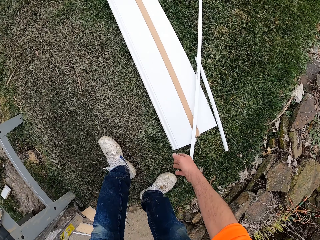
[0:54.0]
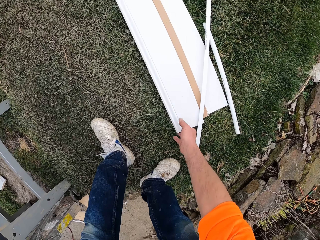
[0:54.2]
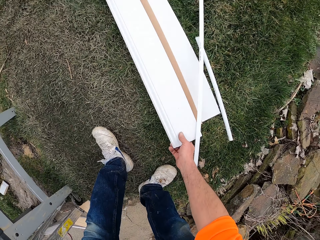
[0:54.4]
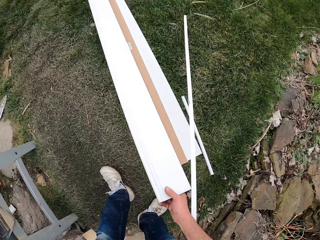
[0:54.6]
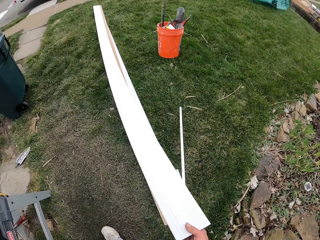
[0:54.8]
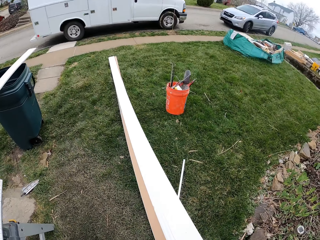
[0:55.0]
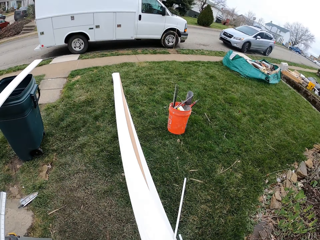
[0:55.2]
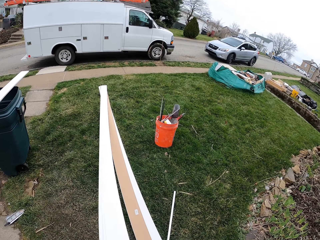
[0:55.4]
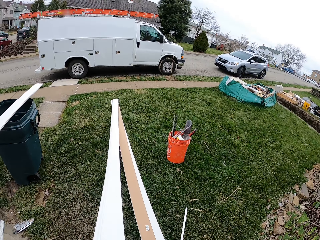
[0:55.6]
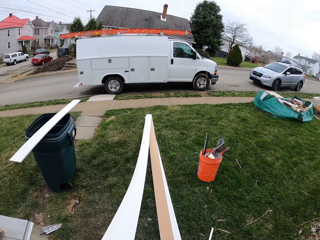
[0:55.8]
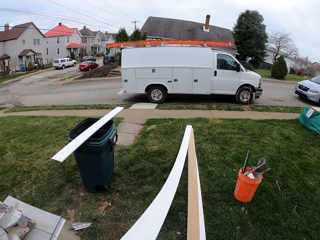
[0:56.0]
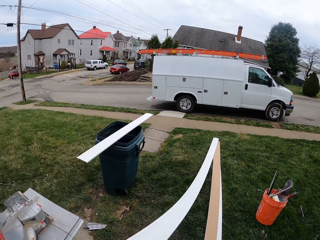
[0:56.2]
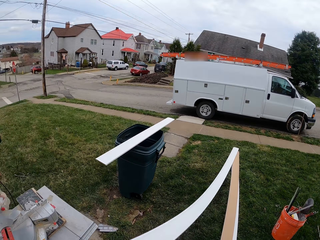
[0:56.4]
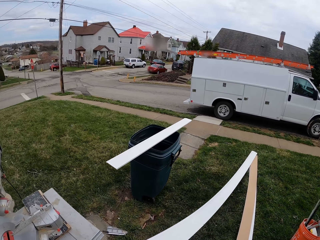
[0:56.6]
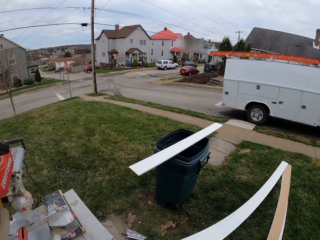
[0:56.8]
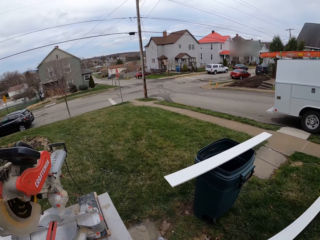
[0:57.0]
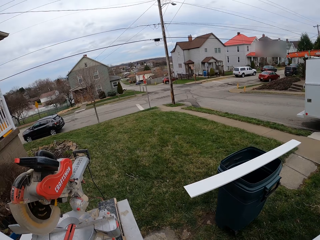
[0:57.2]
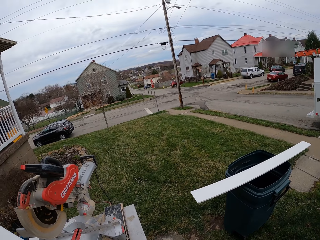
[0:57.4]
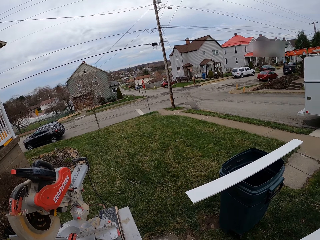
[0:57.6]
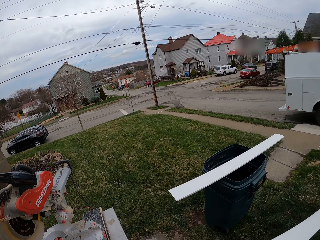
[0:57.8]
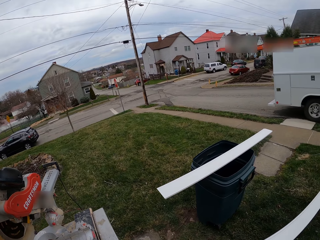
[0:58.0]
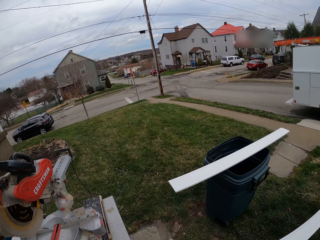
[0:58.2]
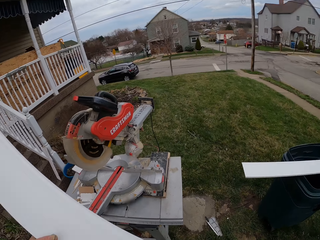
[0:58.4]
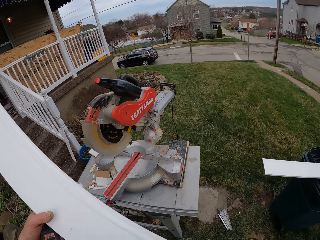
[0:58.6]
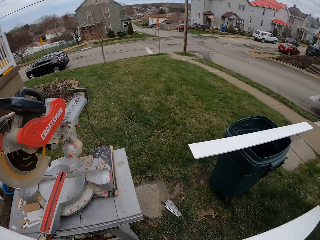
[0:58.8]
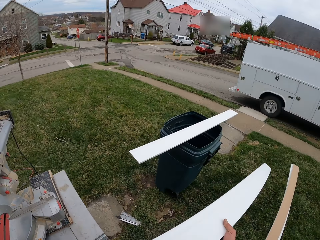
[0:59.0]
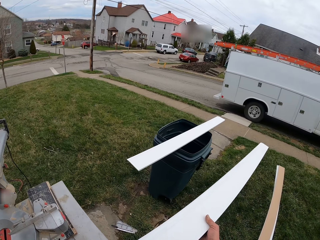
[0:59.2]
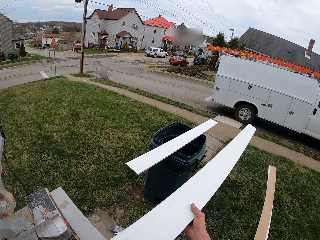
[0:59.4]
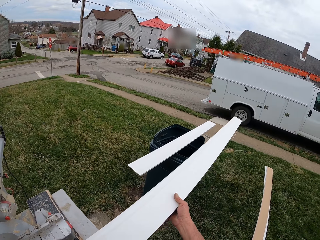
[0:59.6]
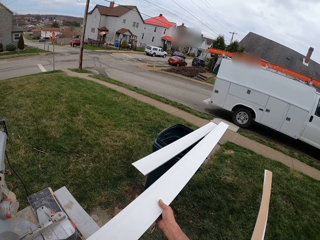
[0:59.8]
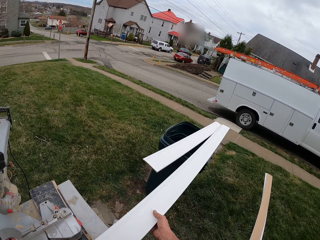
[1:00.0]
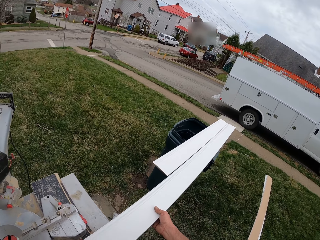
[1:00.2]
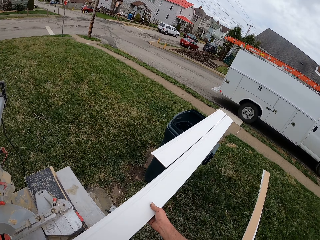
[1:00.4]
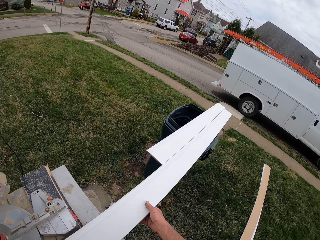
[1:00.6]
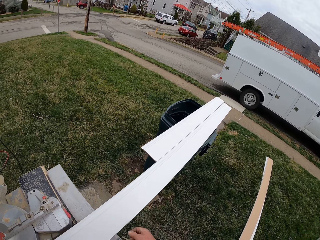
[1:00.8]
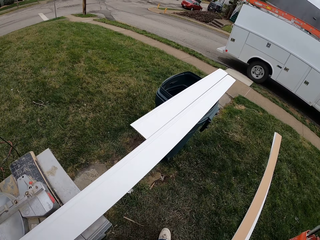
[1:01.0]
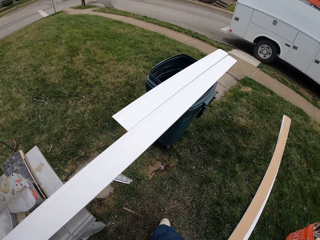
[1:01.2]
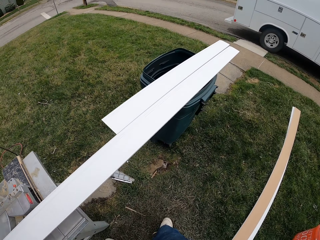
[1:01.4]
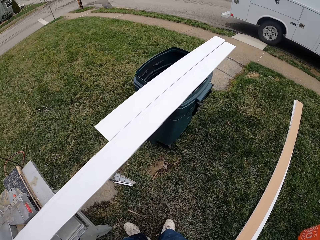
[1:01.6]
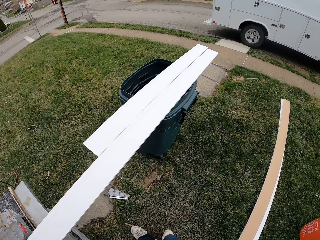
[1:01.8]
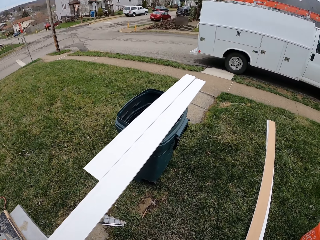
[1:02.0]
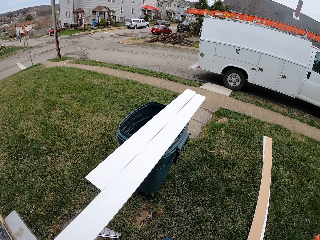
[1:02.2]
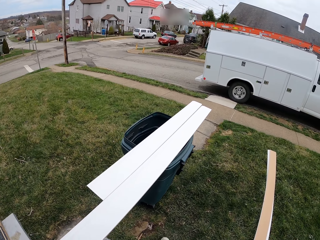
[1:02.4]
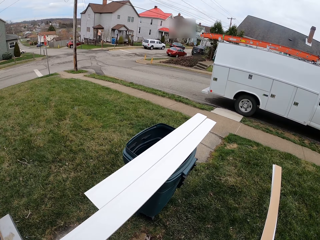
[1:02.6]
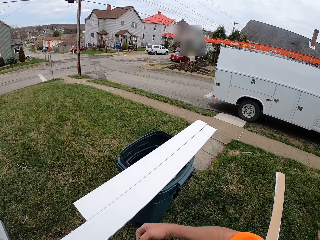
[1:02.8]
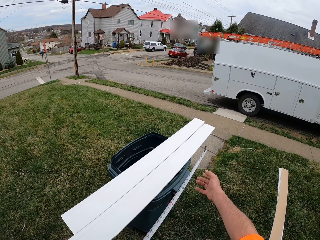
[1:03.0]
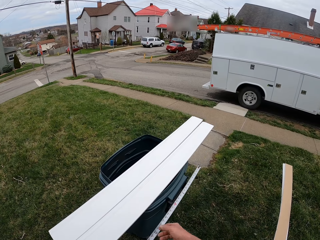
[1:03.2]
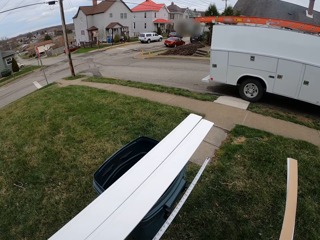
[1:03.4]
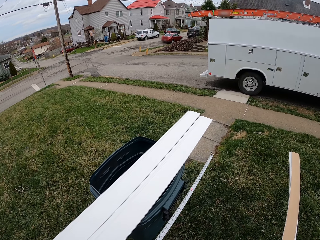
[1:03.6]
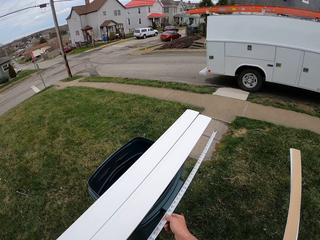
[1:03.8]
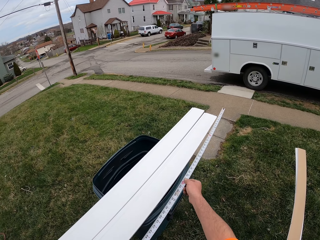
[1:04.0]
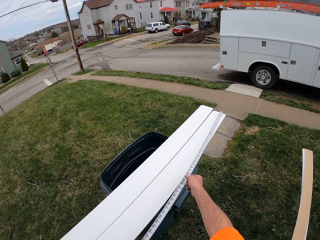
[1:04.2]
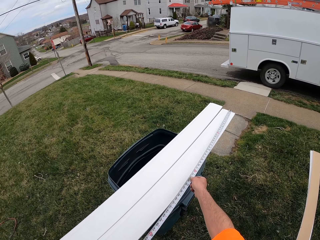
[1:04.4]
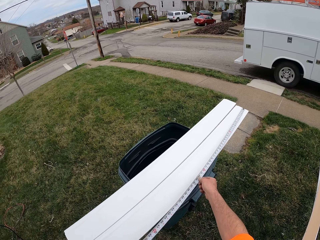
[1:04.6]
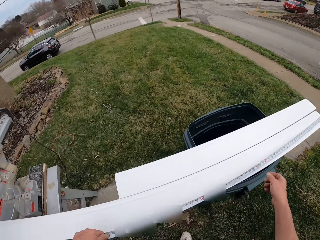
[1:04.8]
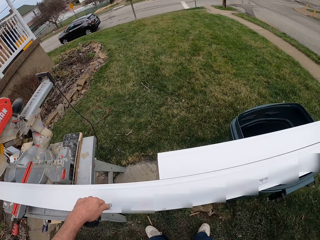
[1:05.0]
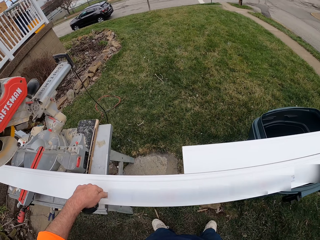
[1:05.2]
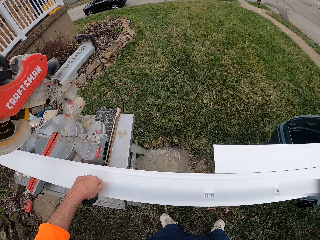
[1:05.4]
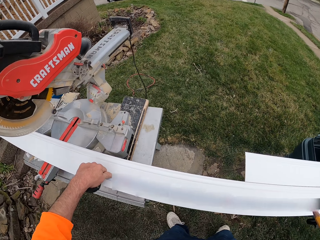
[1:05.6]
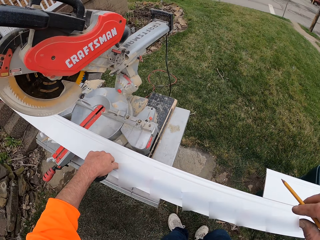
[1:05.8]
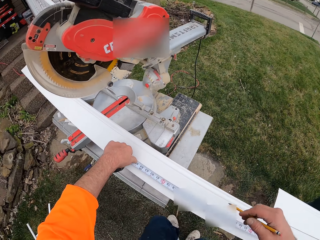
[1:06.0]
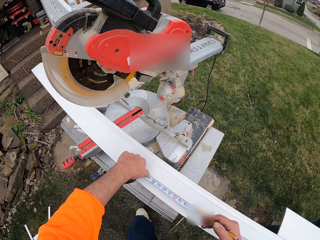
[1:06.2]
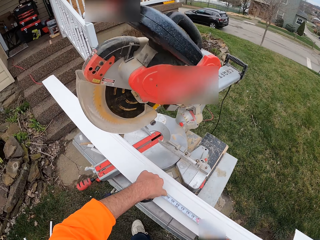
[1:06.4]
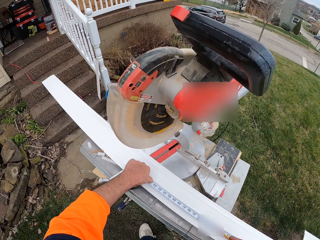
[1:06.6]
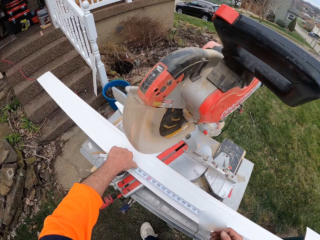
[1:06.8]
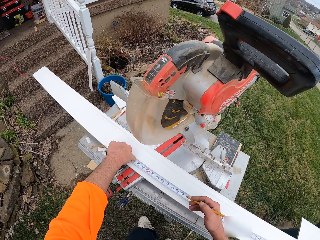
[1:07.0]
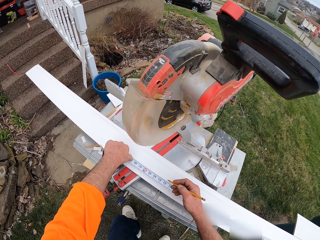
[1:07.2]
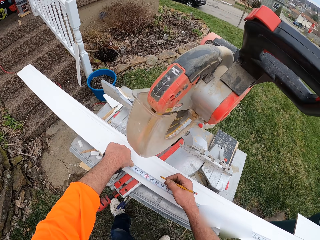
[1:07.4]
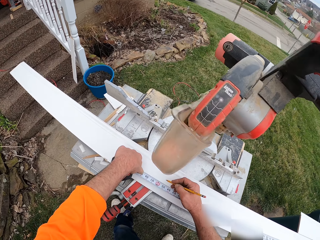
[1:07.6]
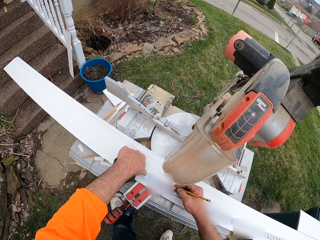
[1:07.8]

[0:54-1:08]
The camera wearer picks up a slab of wood from the ground. They place the wood between a bin and a cutting machine. They bring out the tape of a tape rule. They place the tape against the wood. They measure the length of the wood with a tape measure.

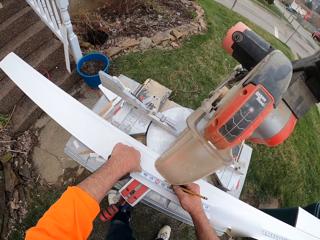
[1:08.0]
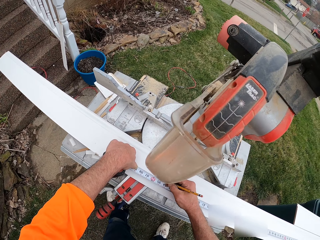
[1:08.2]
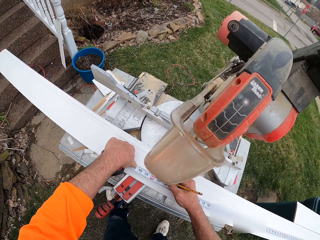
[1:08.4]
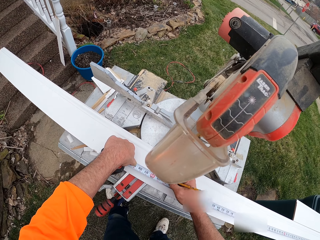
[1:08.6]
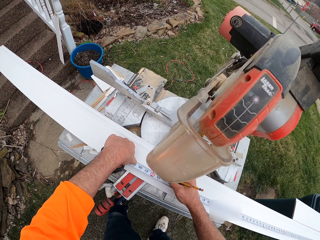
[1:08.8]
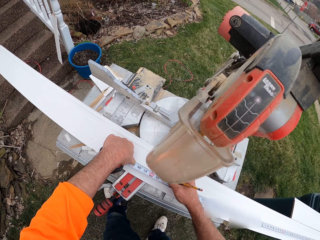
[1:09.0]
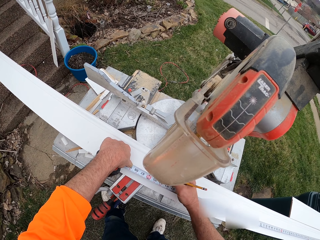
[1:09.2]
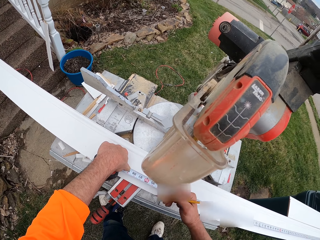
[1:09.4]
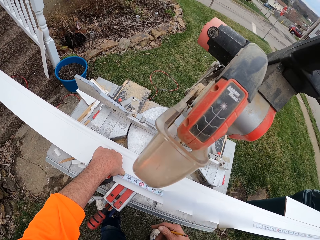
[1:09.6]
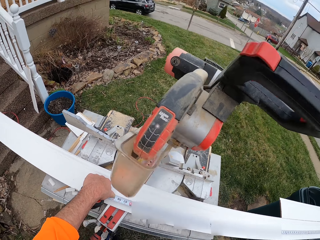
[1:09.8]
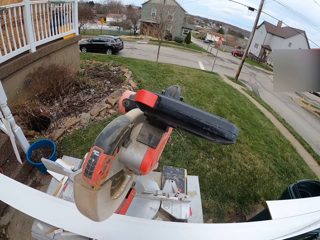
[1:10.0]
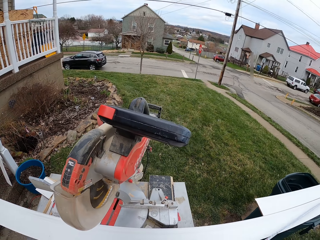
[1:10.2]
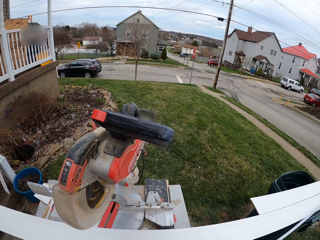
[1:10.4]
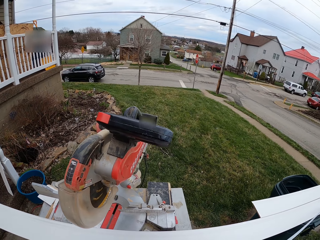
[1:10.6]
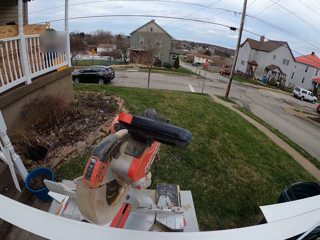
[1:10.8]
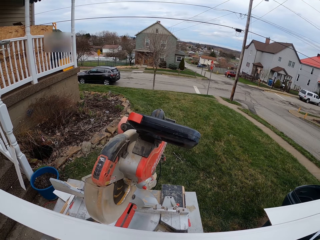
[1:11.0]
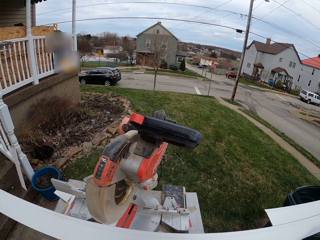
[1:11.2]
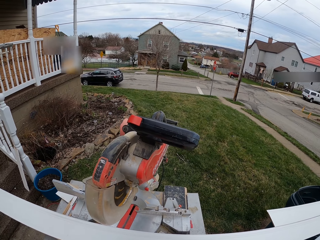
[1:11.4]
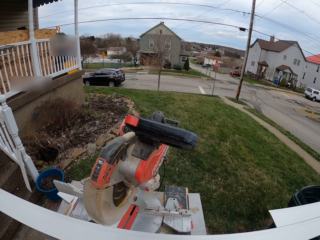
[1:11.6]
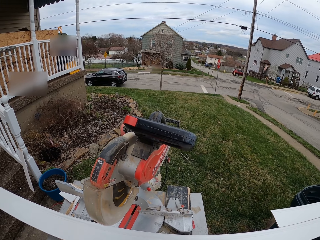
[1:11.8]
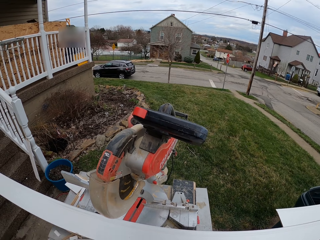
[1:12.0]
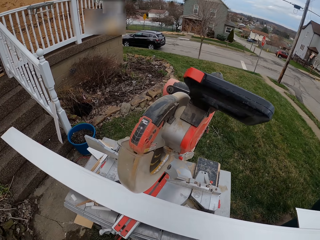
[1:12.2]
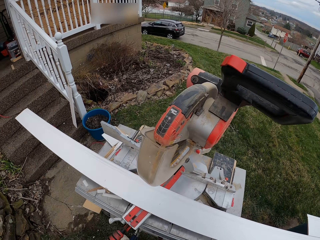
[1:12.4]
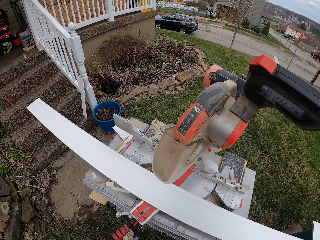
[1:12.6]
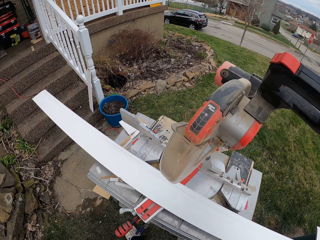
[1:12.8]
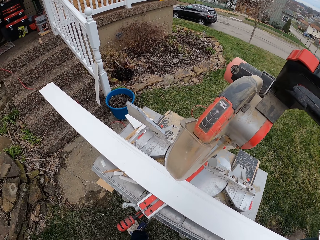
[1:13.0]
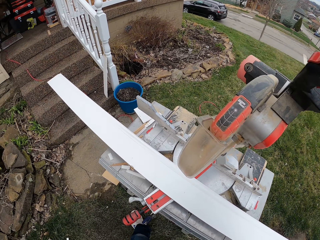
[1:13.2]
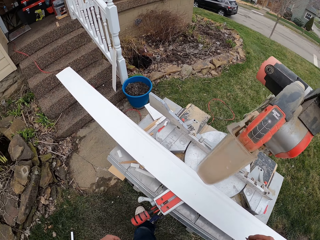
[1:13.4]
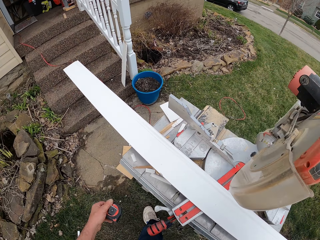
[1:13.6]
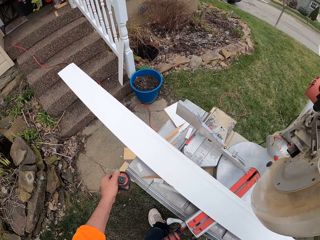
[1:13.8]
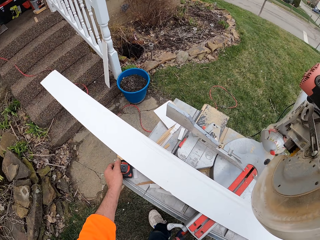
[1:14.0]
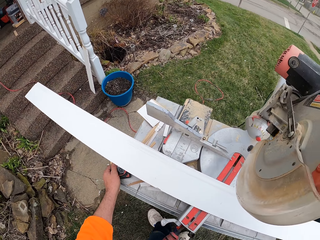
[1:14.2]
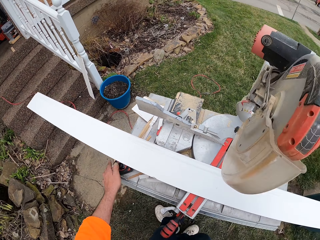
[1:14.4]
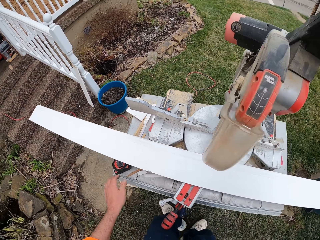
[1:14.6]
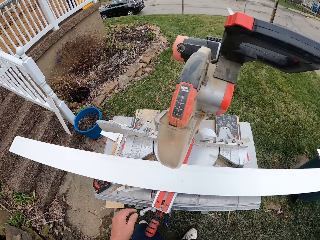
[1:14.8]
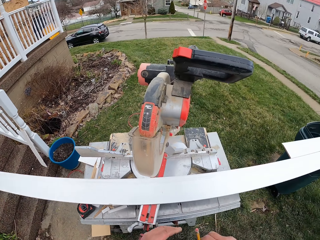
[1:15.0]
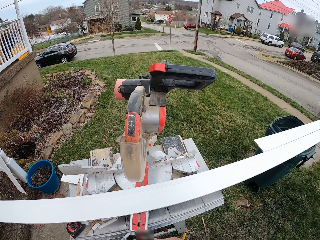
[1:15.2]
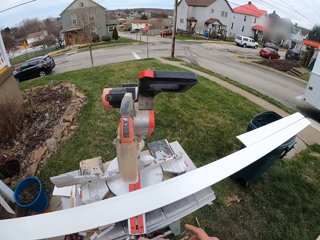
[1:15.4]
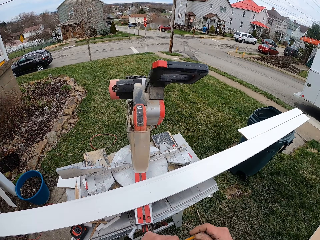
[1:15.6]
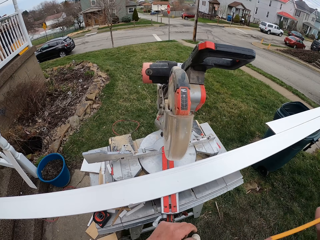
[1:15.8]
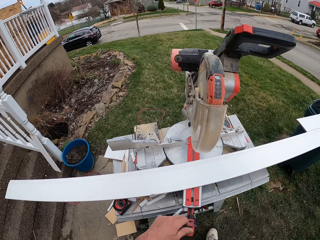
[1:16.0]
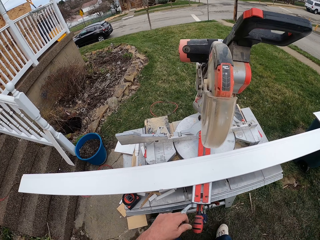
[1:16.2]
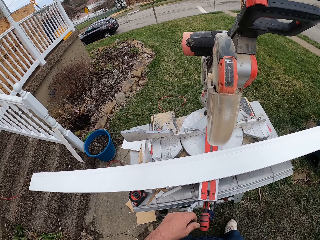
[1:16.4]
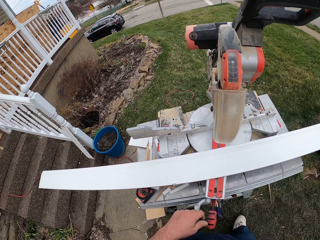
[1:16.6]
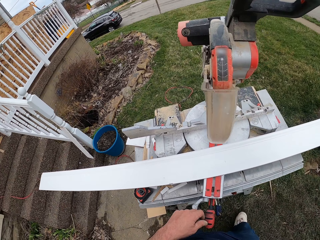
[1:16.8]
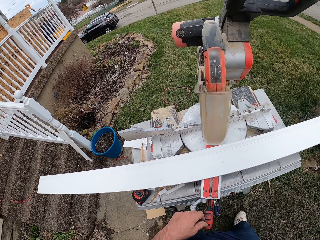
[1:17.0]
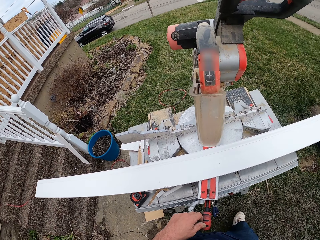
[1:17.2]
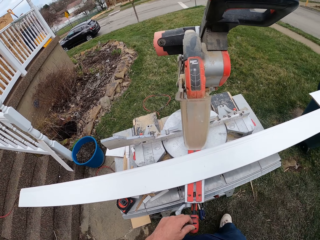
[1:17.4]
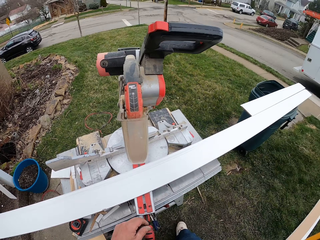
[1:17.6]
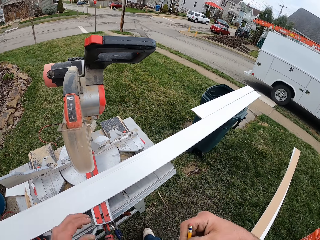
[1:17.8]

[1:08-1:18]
The camera wearer marks the wood with a pencil. He looks forward. He stands on the ground. He drops the tape rule on the cutting machine table. He stands on the ground. He scratches his ear with the pencil.
